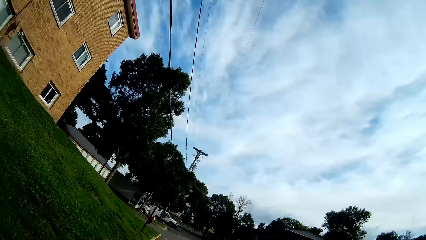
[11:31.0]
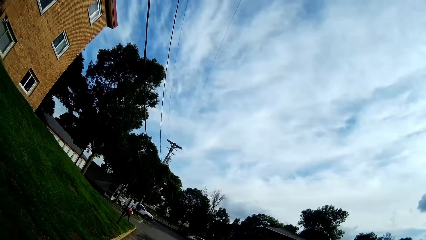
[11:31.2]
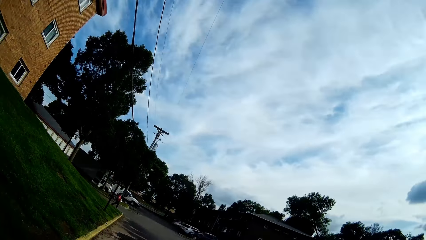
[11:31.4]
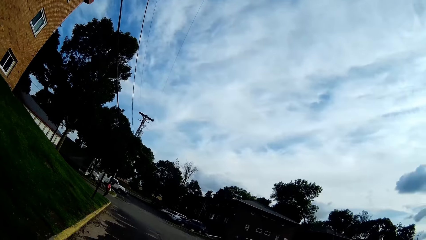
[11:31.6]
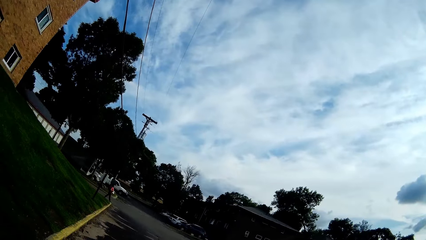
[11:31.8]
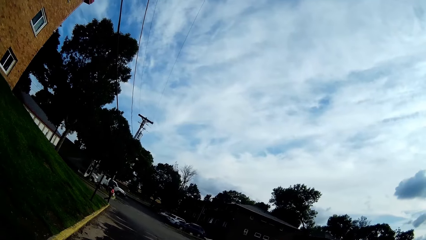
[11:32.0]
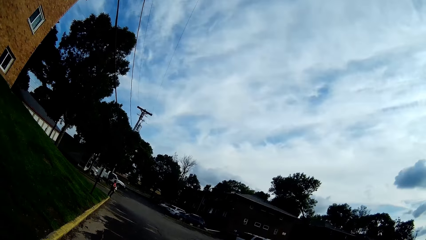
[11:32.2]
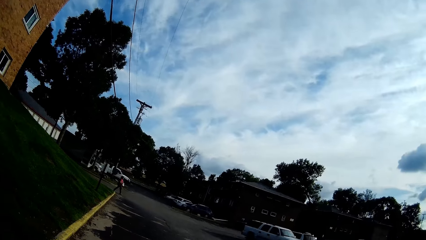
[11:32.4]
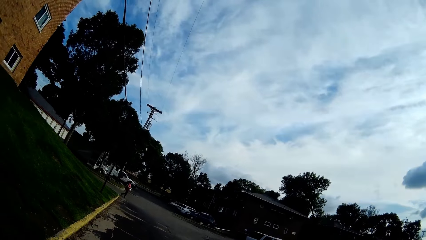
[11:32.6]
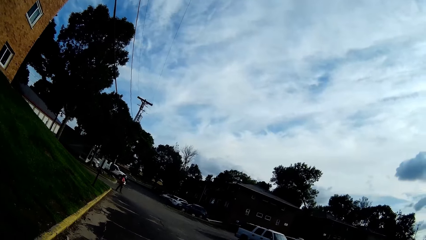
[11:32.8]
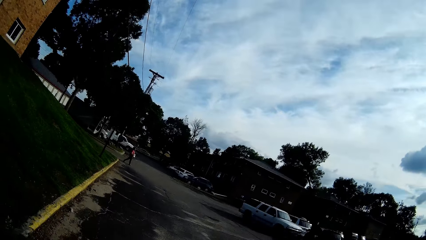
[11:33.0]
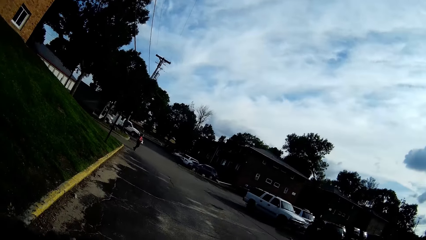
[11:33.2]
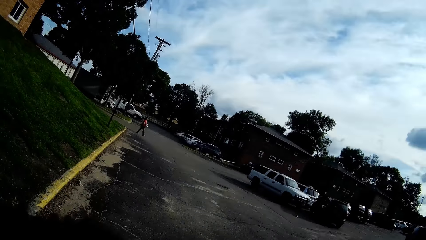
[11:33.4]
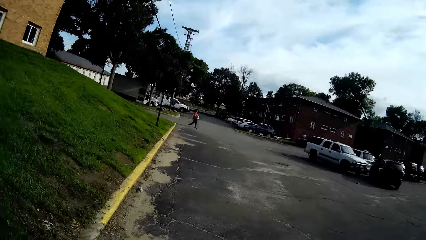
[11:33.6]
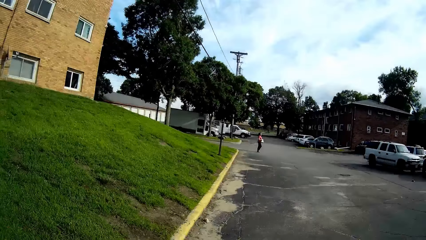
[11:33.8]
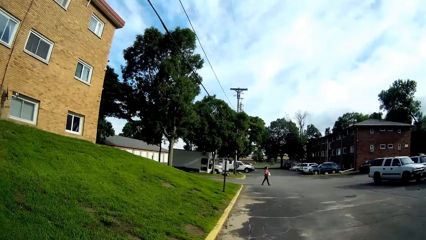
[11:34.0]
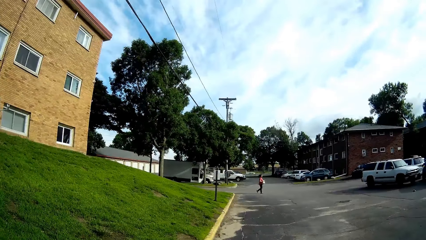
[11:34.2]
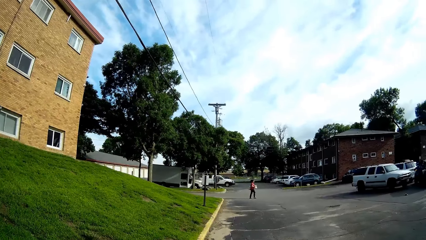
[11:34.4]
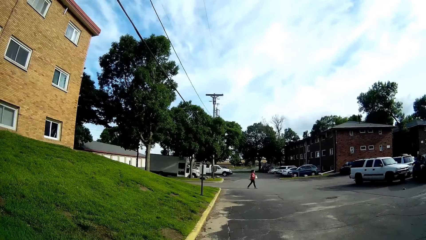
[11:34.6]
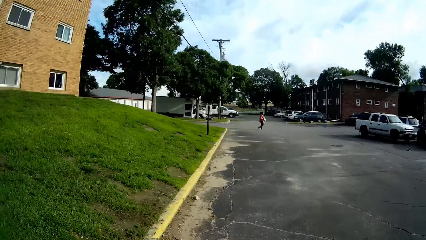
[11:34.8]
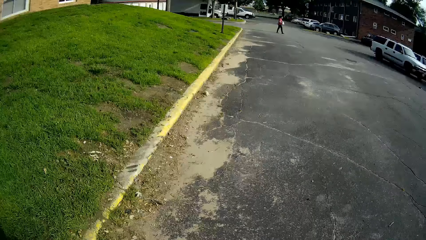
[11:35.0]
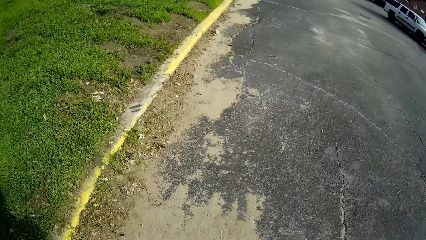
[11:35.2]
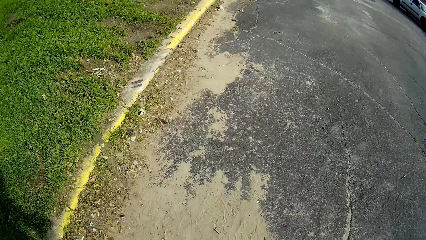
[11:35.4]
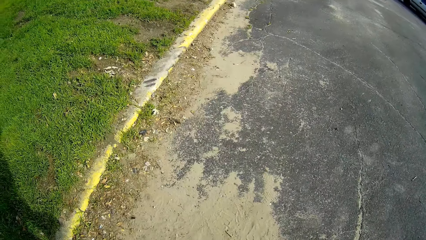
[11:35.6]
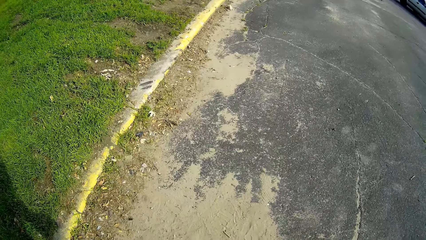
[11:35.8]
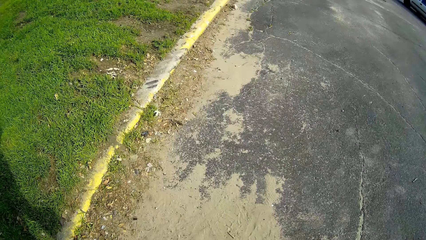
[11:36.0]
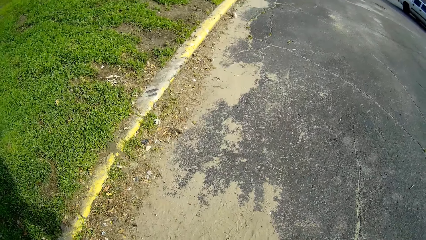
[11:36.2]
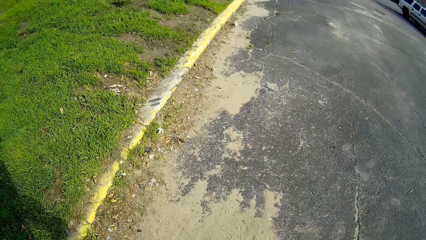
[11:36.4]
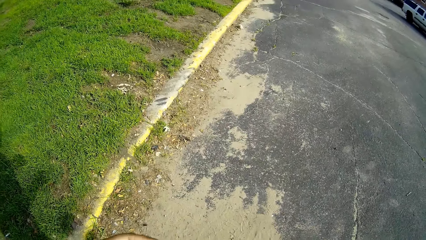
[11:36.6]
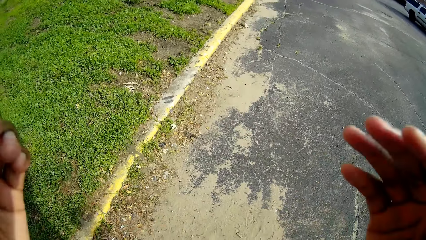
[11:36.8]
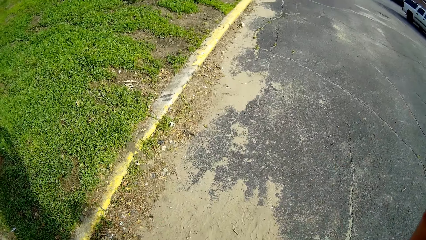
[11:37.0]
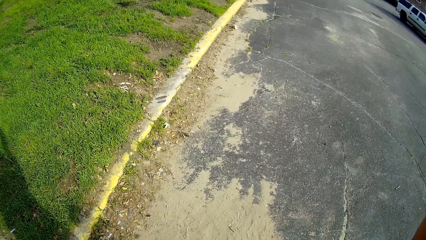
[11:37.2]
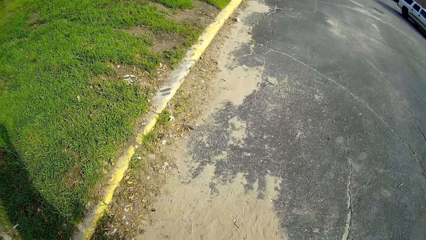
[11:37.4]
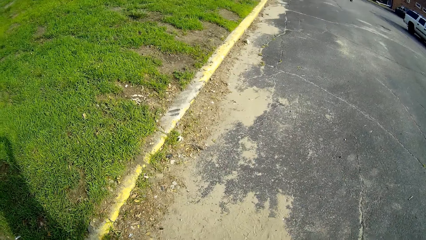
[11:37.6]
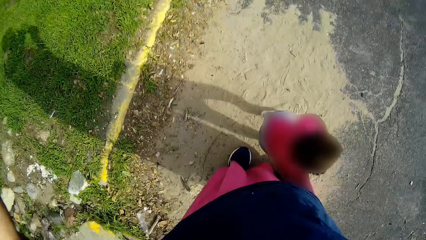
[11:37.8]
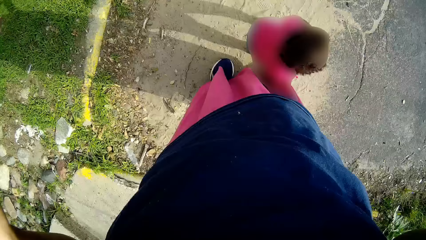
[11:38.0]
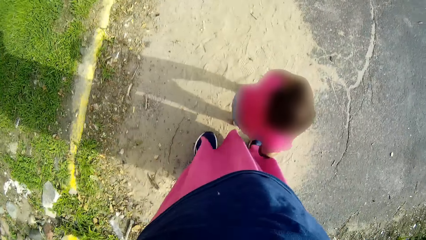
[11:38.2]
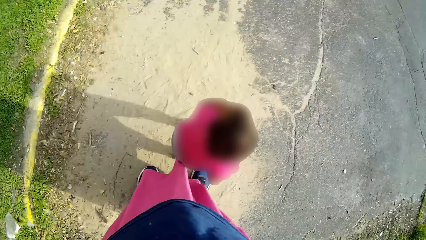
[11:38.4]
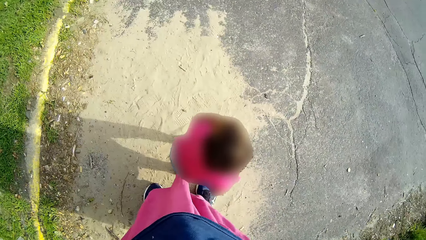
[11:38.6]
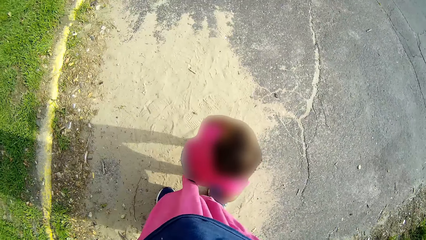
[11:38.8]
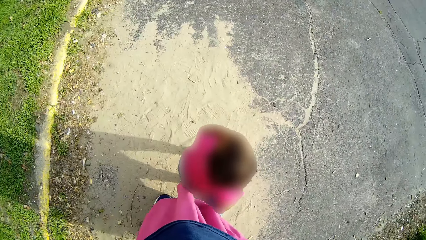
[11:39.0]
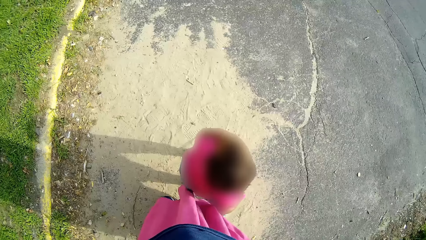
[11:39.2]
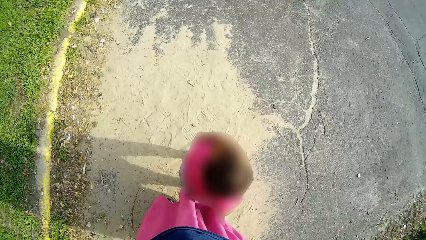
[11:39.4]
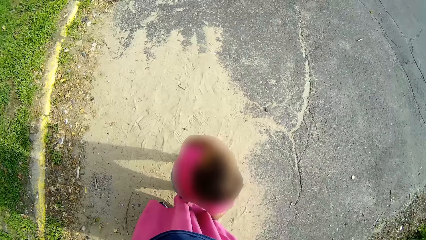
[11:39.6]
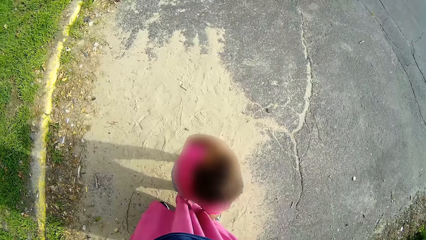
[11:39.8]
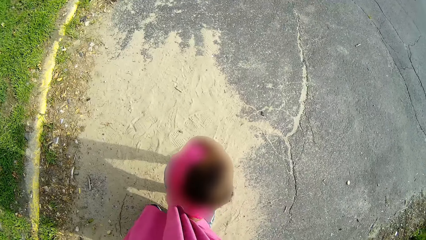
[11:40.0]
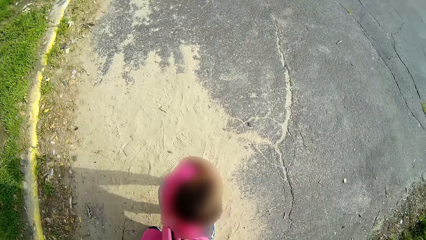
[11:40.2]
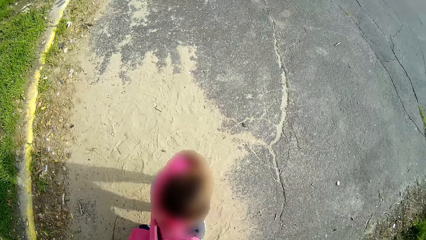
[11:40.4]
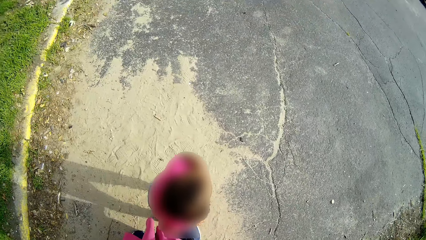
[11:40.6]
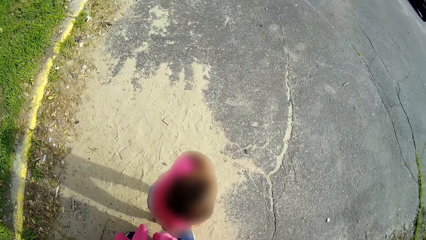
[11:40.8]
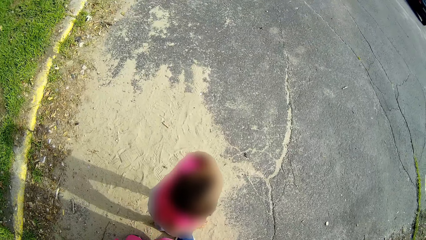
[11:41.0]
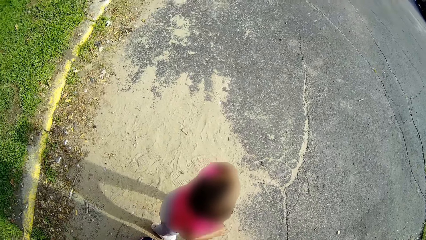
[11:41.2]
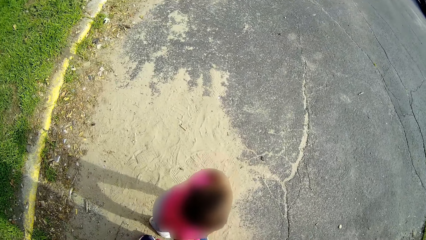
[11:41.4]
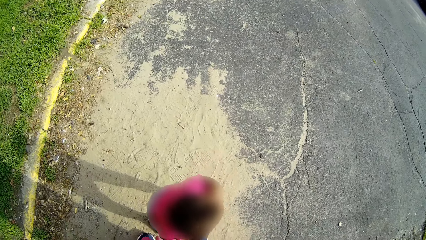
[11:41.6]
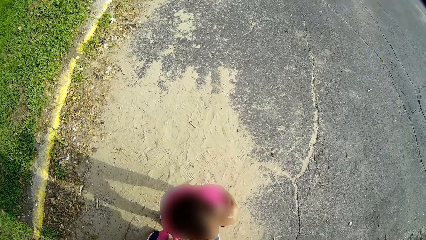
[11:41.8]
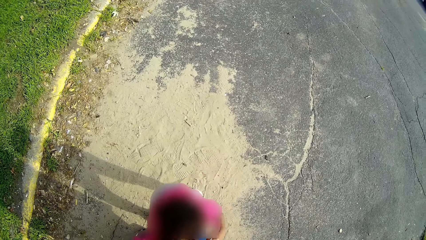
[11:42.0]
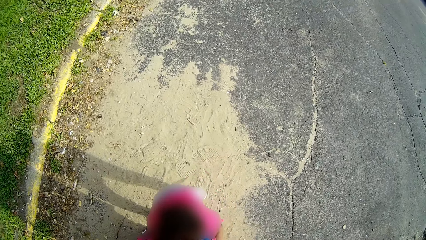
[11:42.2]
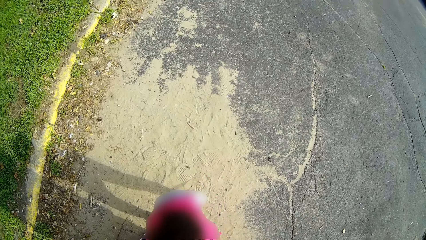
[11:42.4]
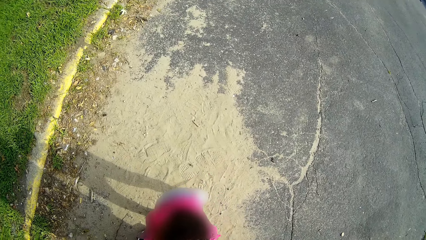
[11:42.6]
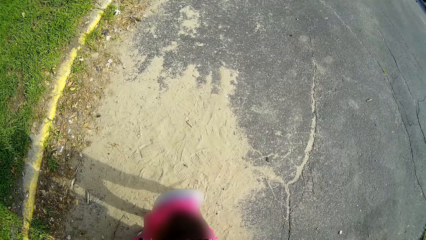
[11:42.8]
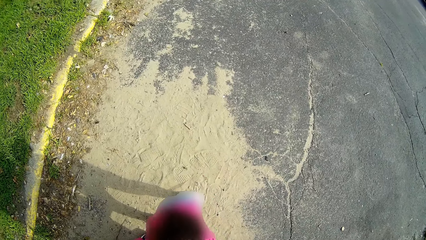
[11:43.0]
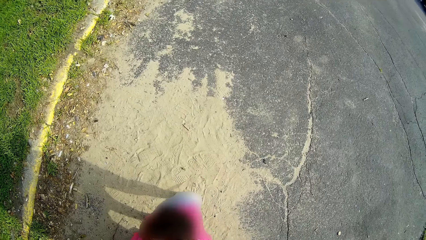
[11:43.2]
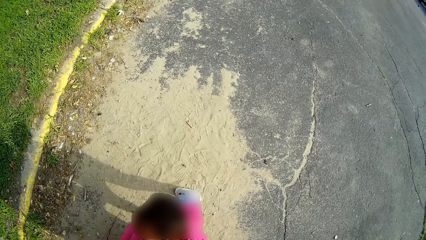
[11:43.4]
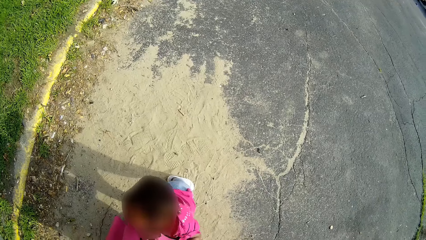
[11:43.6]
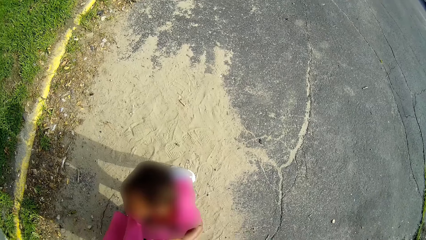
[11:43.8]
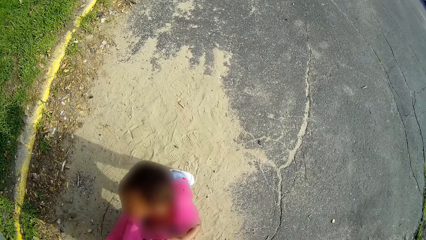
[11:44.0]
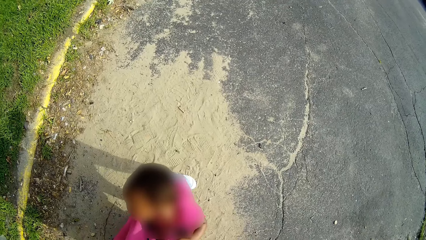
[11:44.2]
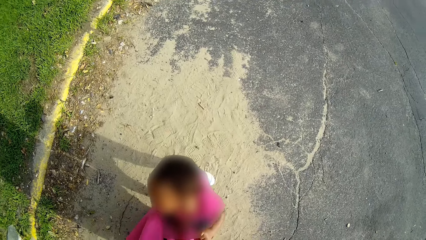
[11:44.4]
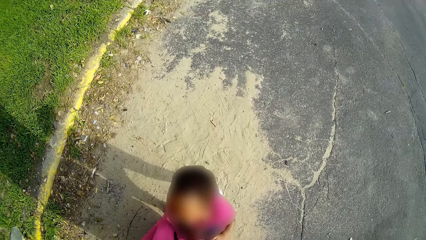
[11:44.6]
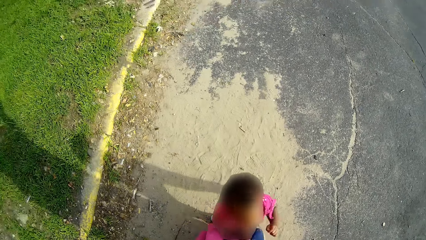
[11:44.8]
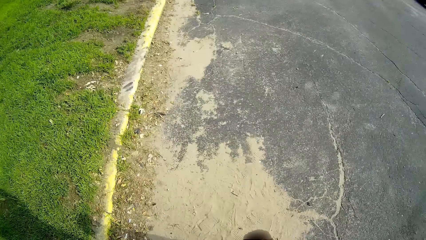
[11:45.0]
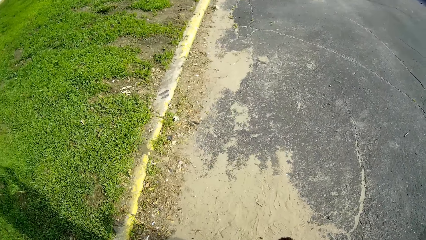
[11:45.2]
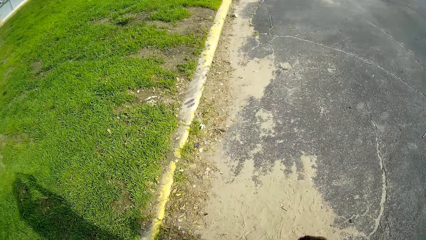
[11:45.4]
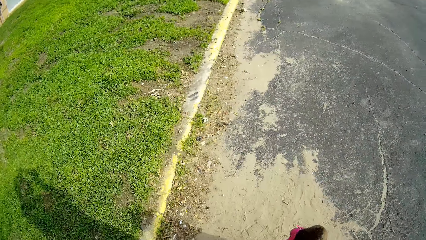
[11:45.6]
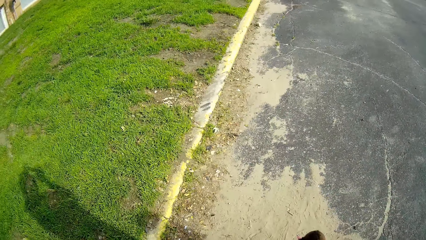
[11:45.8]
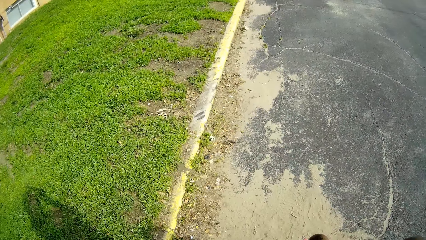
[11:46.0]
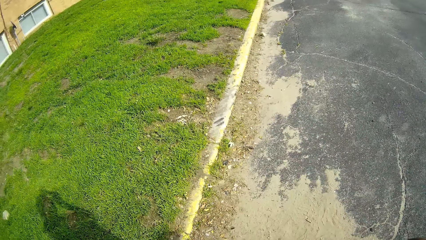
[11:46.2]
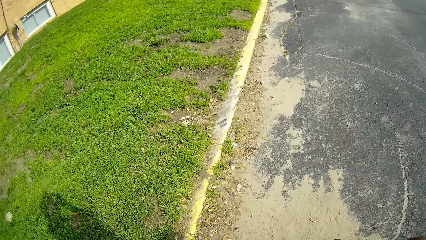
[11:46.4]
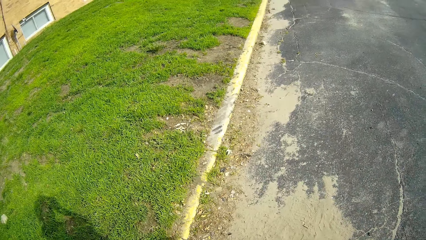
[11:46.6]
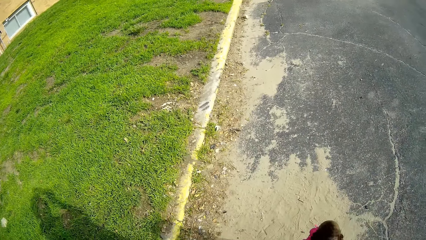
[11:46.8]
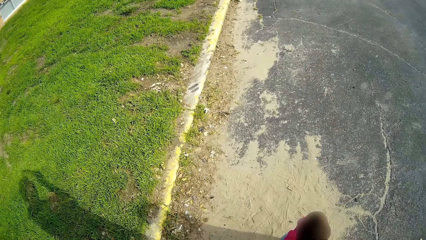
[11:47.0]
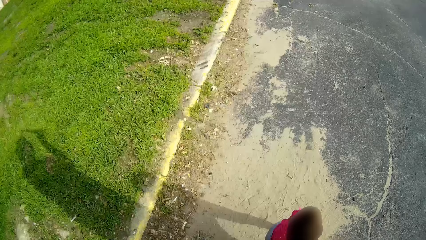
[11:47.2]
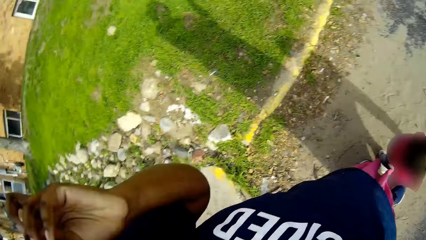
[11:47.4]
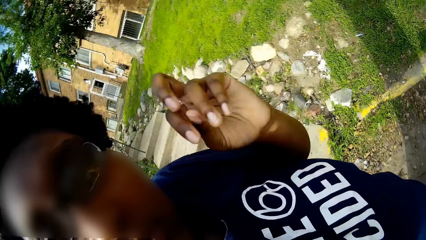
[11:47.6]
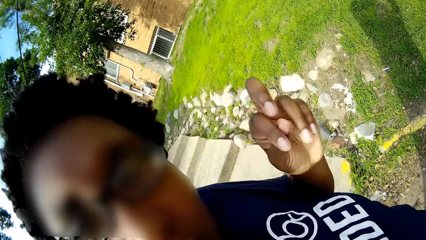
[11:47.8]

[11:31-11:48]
The camera wearer looks at the sky. A person walks across the road. The camera wearer lifts both hands. They look at a baby.
